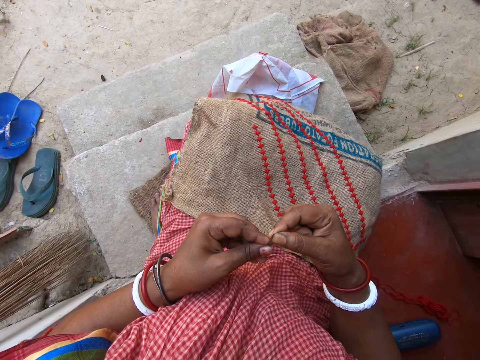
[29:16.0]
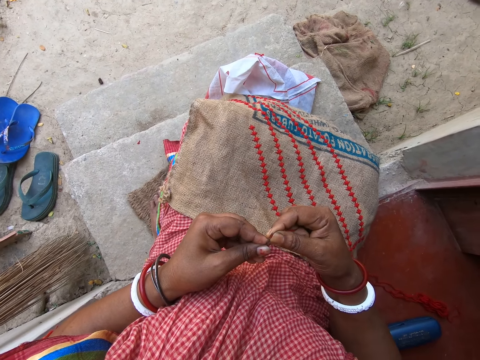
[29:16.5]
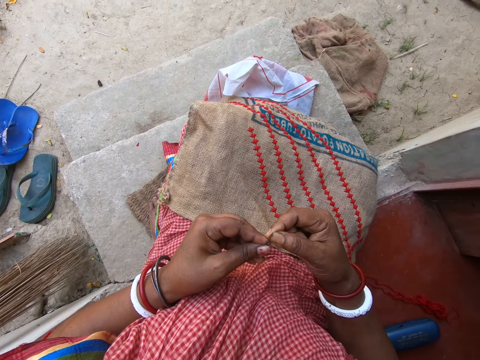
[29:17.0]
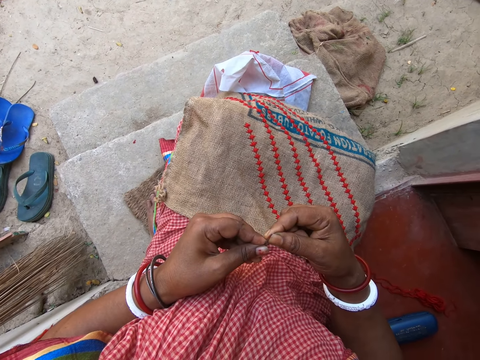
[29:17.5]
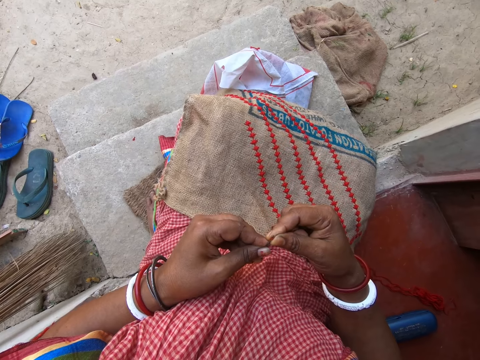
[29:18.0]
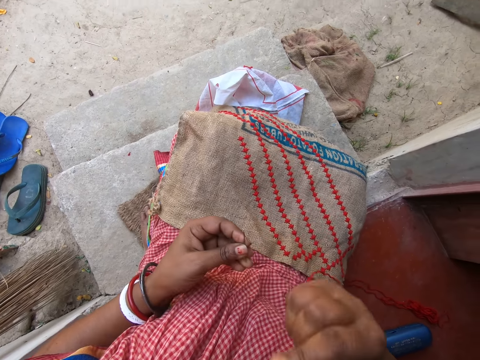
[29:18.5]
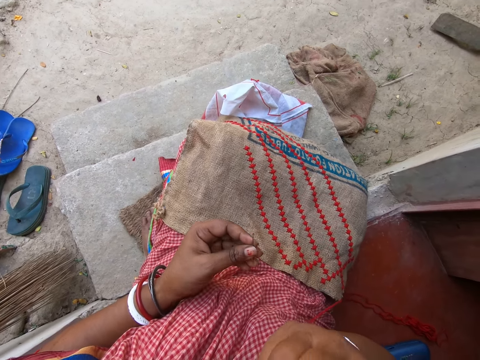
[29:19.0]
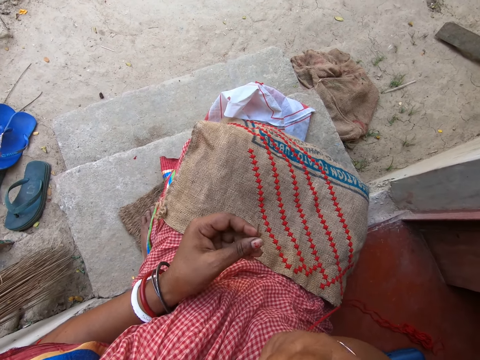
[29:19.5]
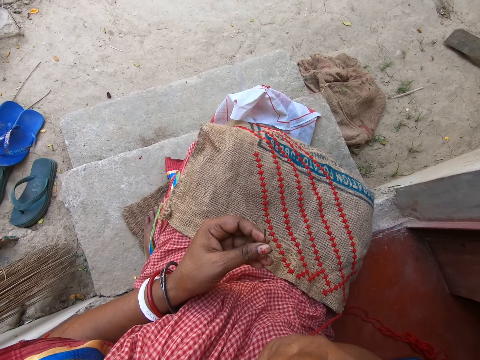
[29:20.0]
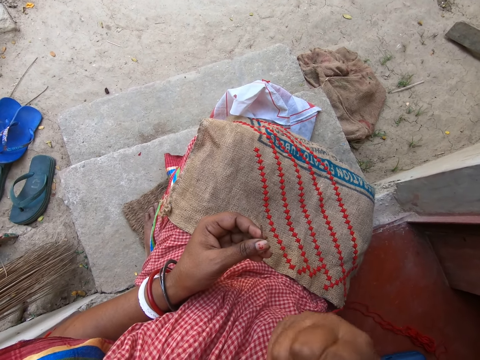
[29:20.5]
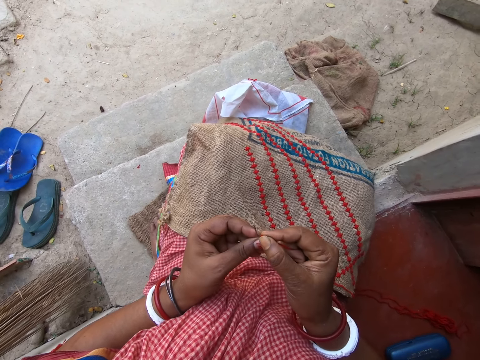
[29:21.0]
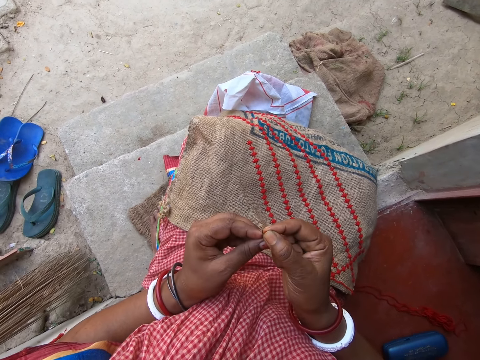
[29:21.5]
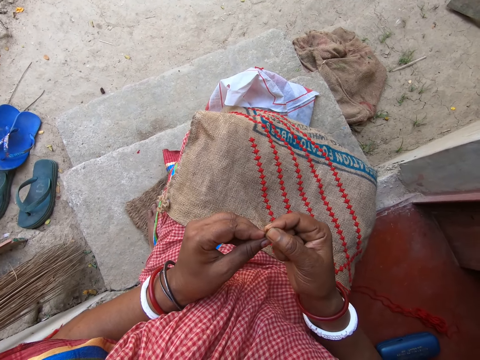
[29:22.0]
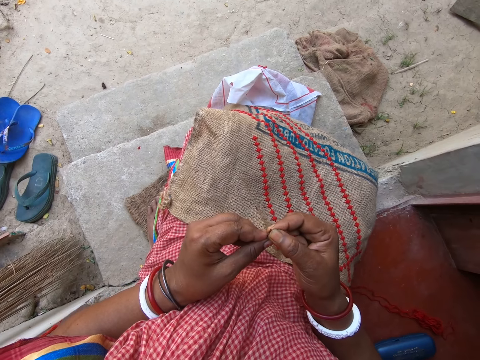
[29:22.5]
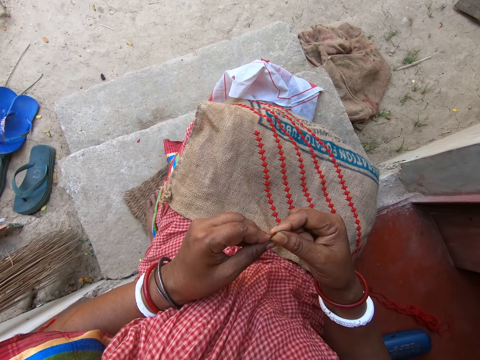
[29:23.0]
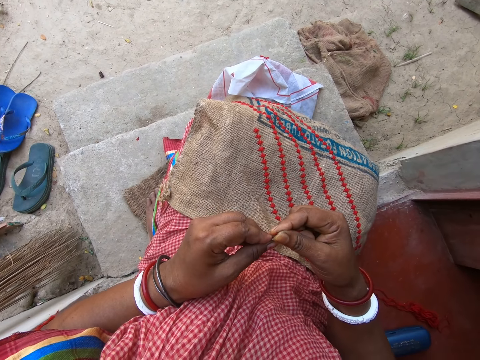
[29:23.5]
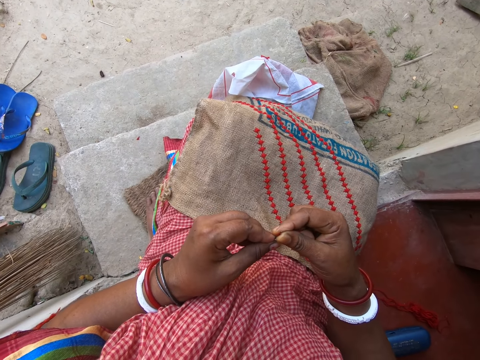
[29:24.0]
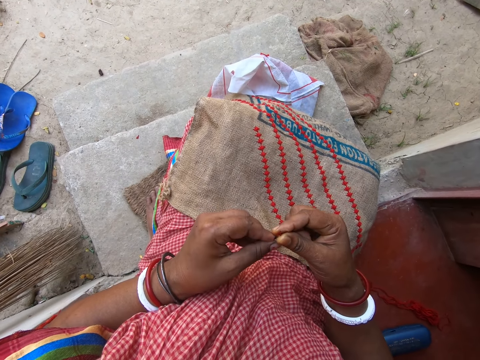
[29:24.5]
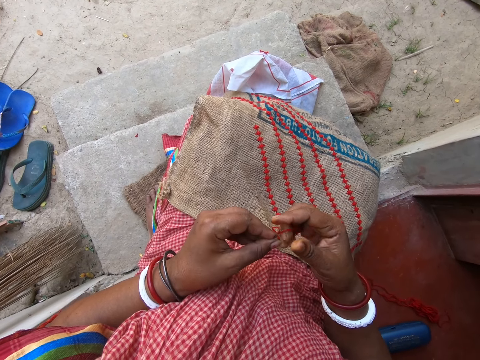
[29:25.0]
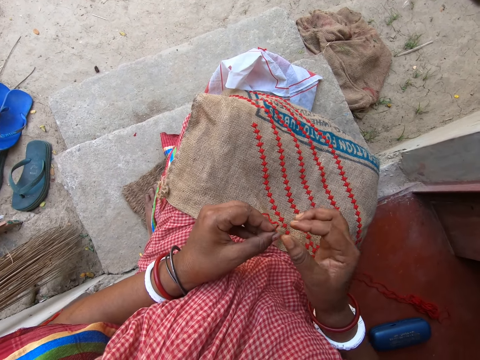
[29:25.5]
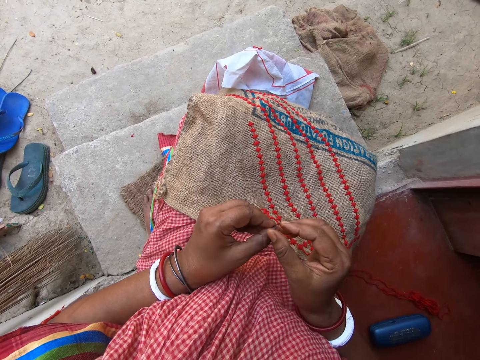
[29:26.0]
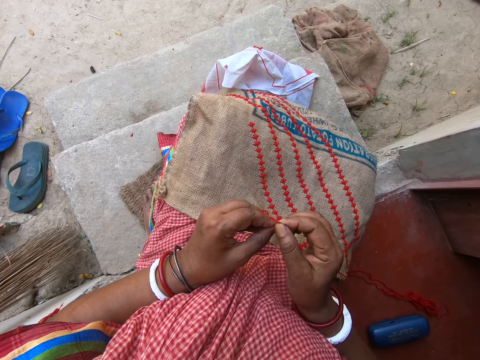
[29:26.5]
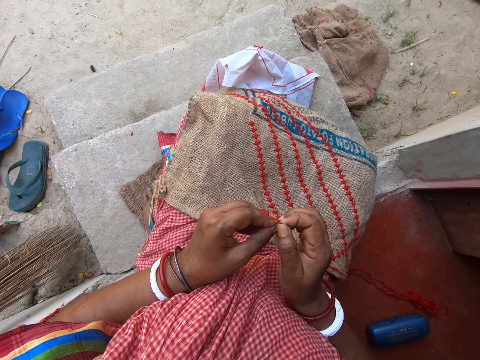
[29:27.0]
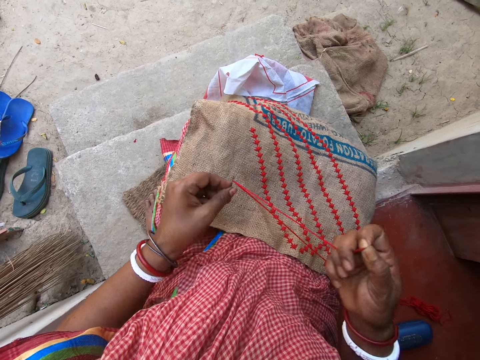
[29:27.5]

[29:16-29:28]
The camera wearer straightens the thread with her mouth. She inserts the thread through the needle with her hands. She inserts the yarn on the needle.

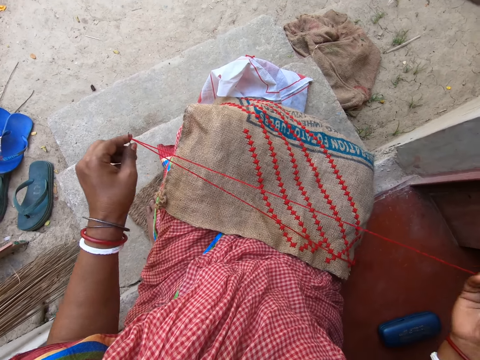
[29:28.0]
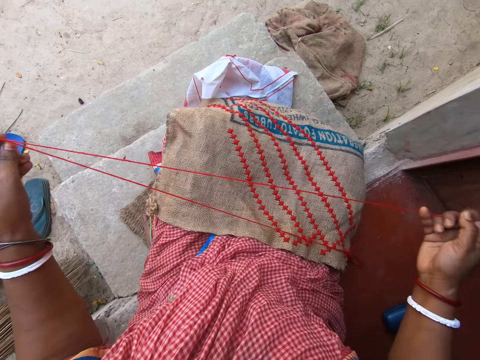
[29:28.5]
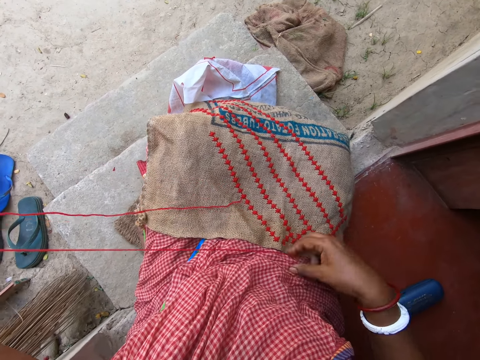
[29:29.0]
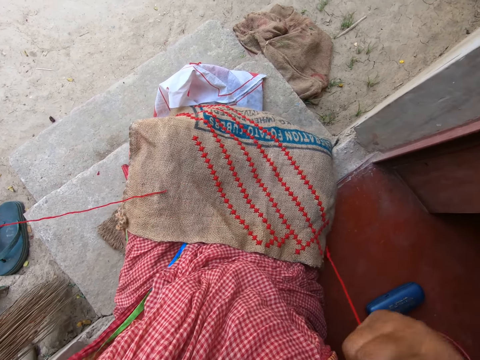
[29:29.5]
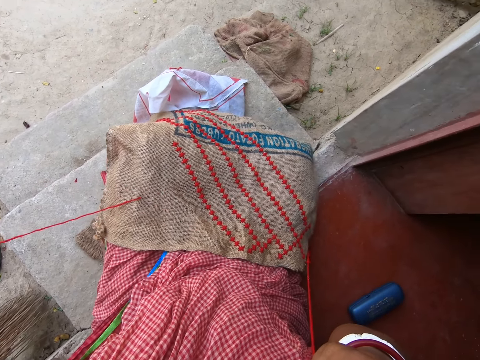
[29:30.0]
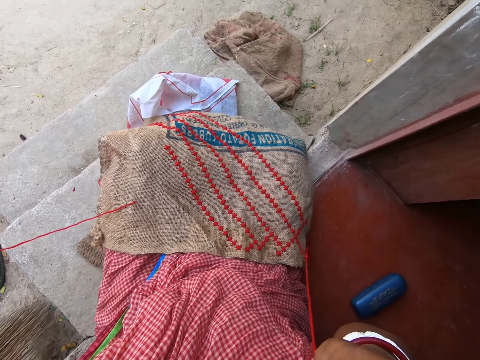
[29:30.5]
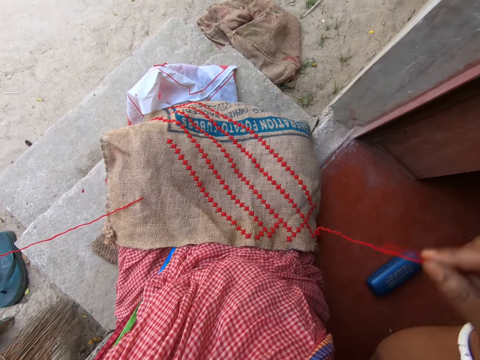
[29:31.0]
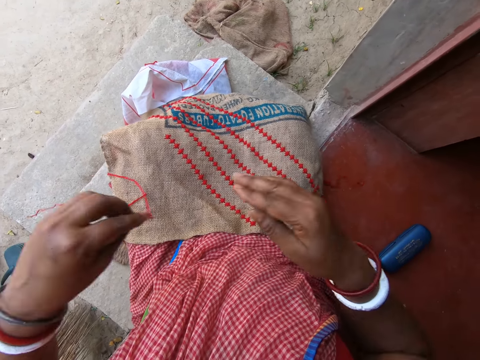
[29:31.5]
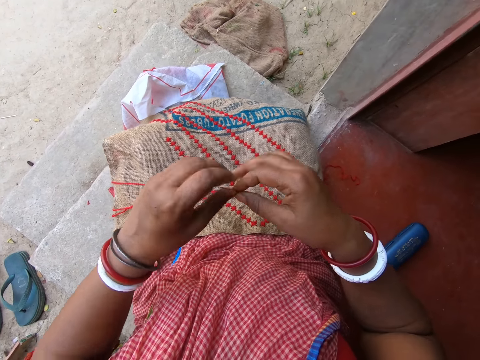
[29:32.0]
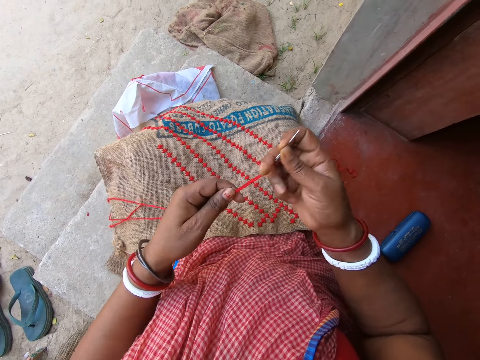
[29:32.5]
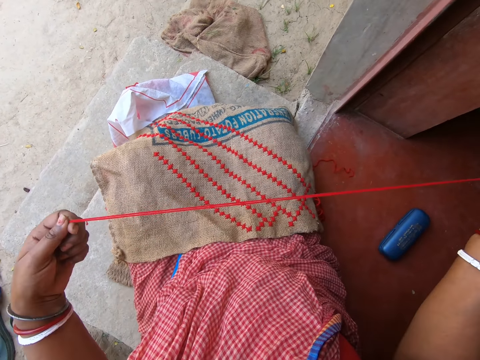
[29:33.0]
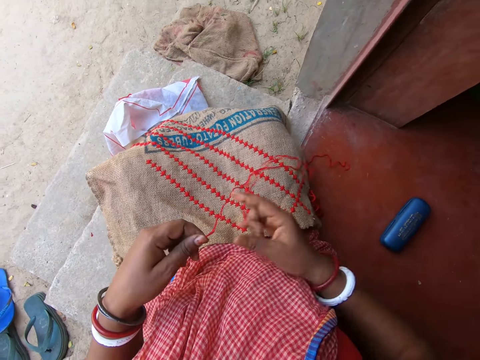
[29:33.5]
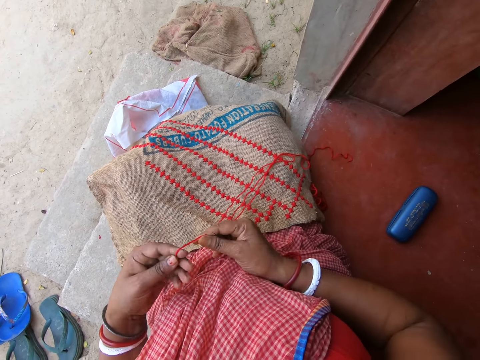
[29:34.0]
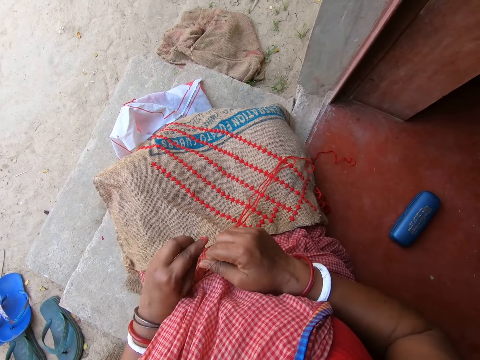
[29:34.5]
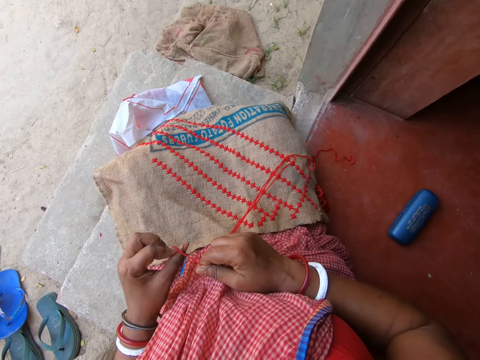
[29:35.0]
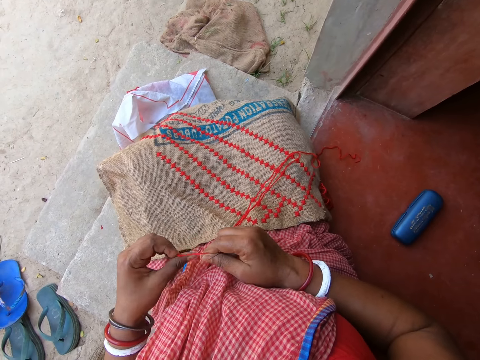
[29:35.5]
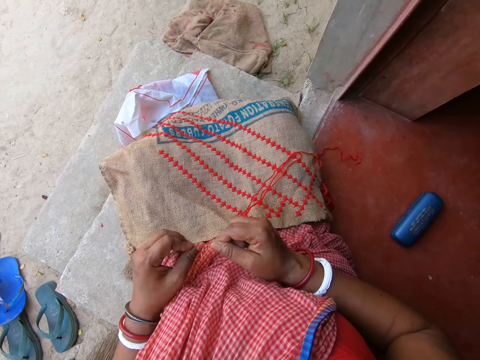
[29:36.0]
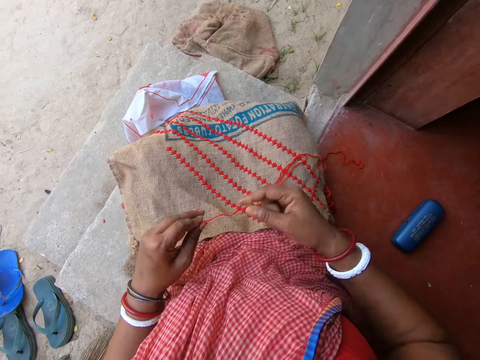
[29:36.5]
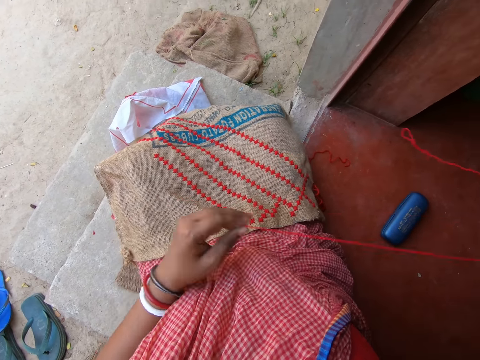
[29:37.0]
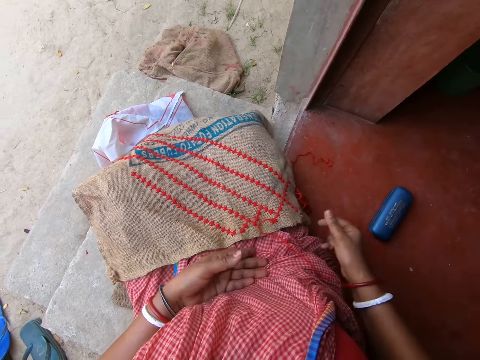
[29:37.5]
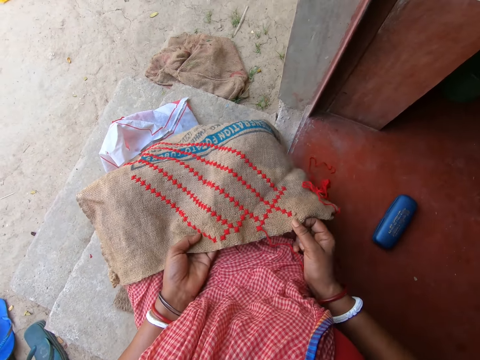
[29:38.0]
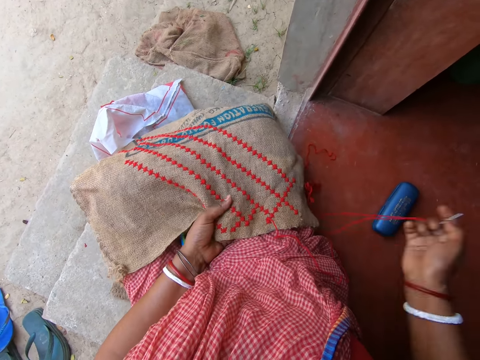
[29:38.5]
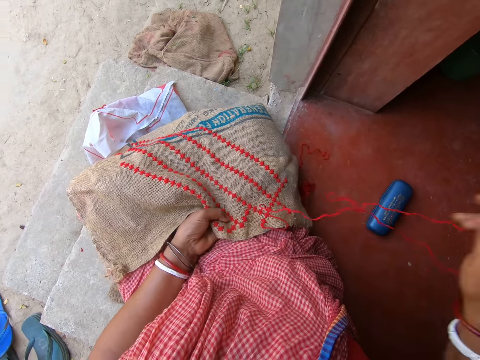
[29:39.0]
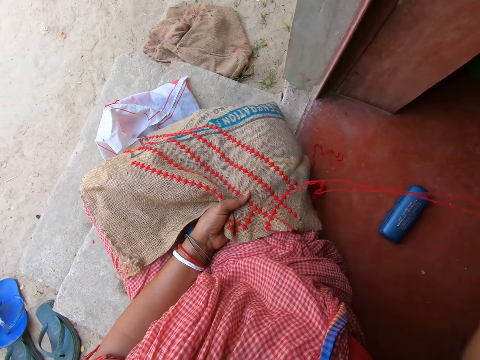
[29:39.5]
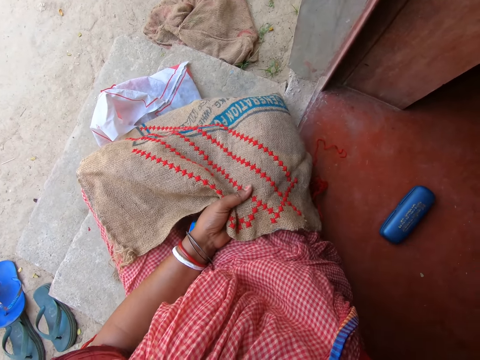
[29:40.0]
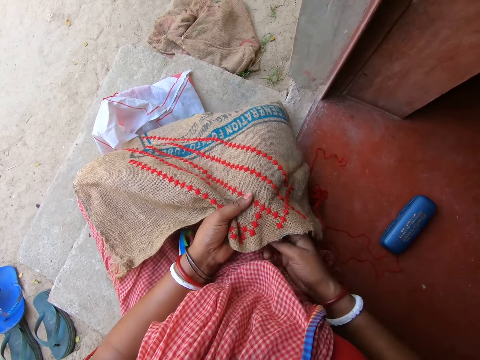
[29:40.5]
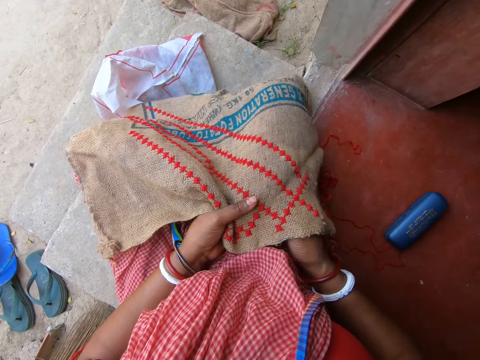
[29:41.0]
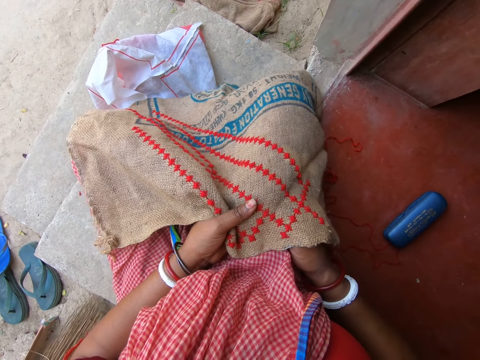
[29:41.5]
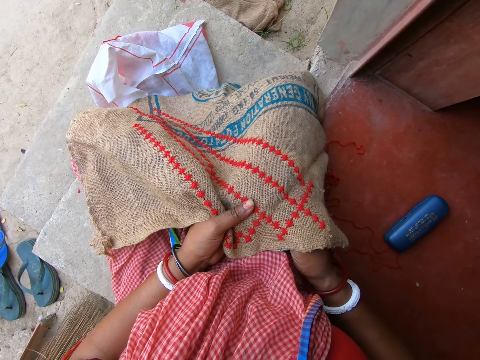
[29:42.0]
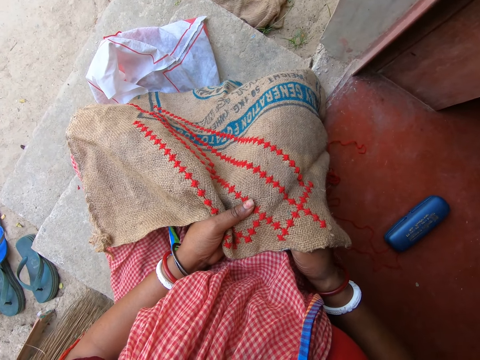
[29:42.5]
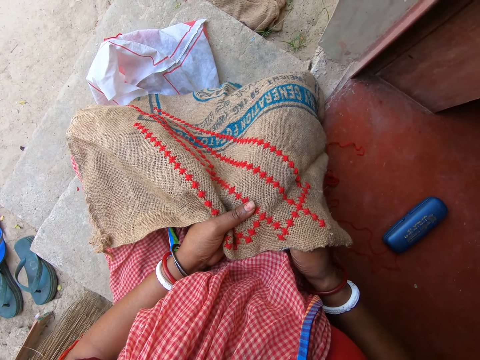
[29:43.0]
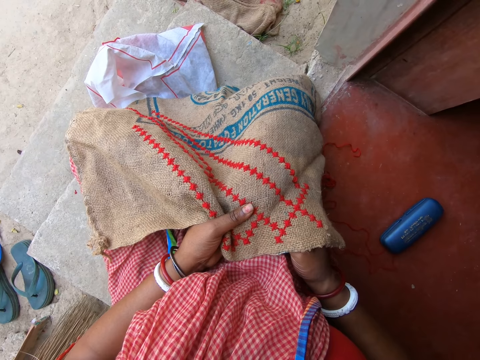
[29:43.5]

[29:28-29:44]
The camera wearer pulls the yarn. She picks a part of the thread with her right hand. She cuts the part of the thread with her mouth. She drops the part of the thread with her right hand. She pulls the yarn. She knots the thread with her hands. She adjusts the sack with her hands. She drops the yarn. She holds the sack. She sews the sack on her lap with the needle in her right hand.
